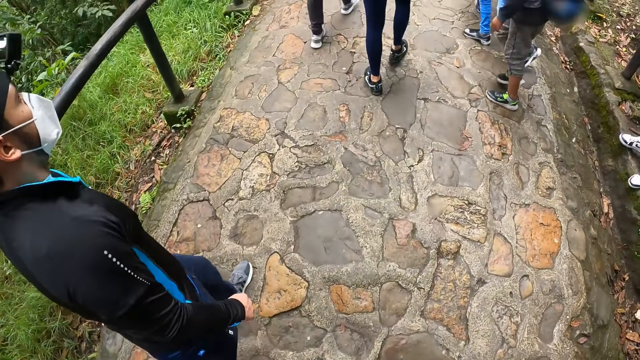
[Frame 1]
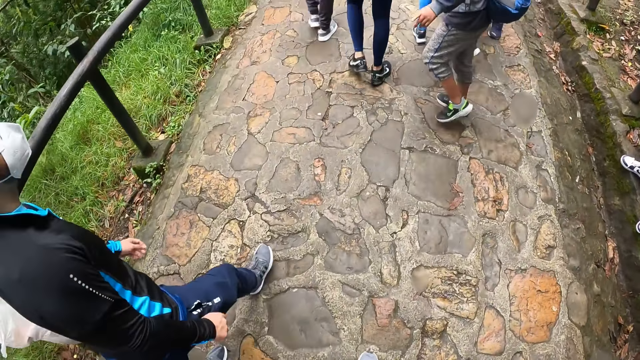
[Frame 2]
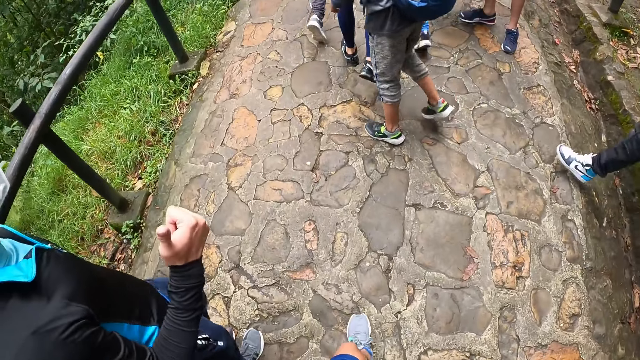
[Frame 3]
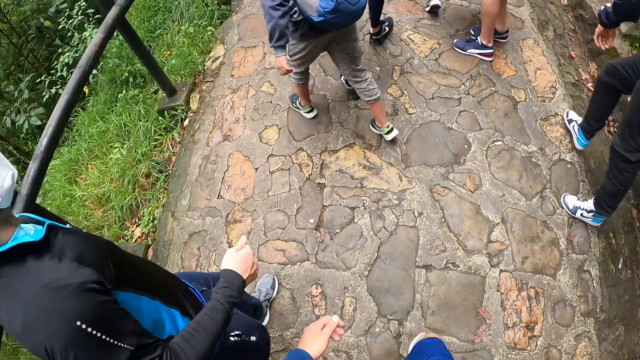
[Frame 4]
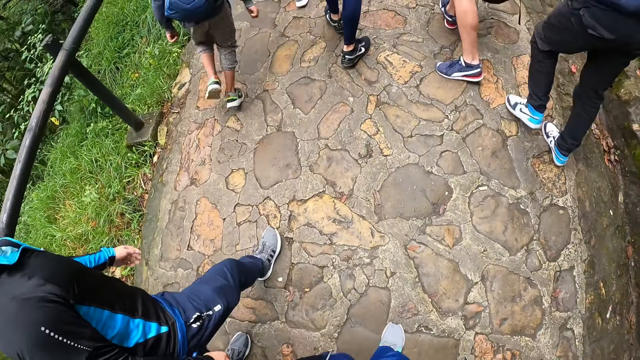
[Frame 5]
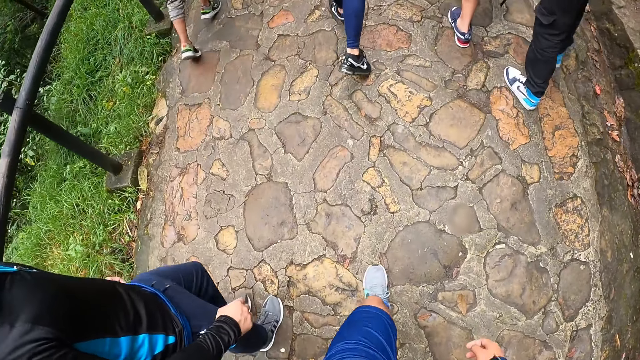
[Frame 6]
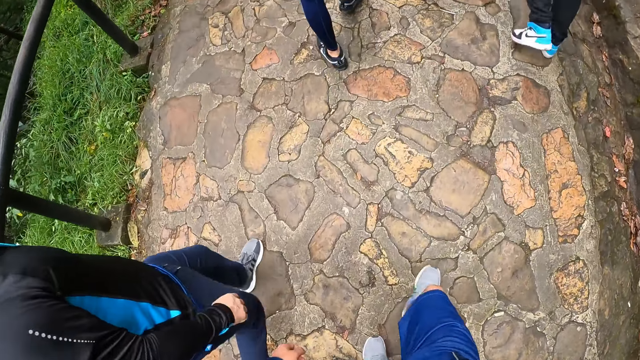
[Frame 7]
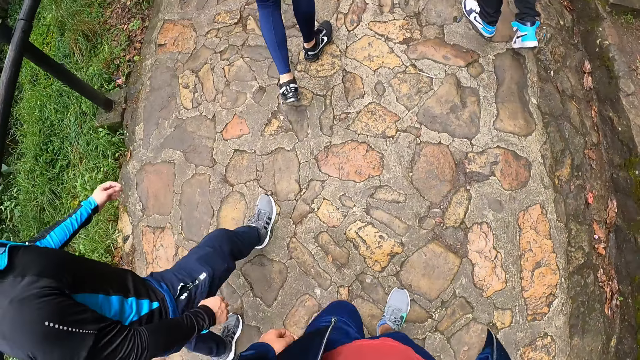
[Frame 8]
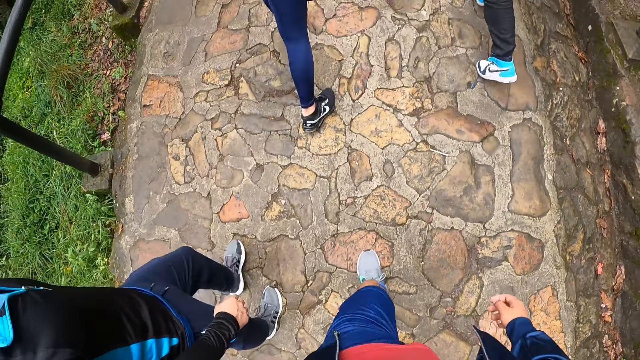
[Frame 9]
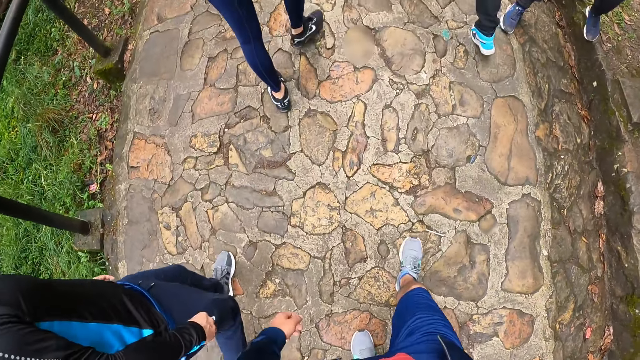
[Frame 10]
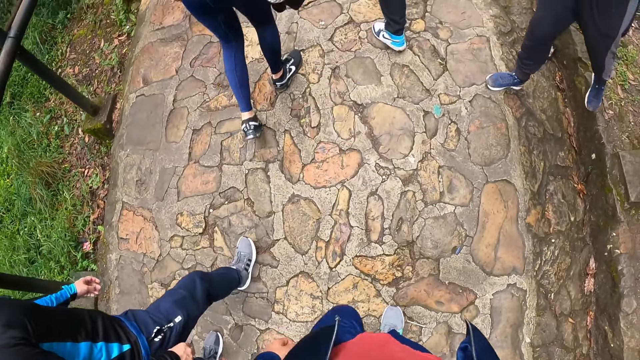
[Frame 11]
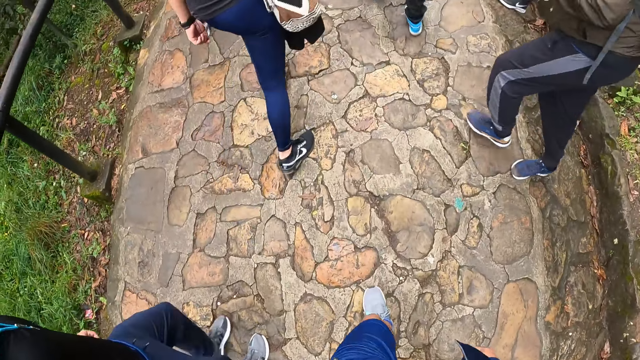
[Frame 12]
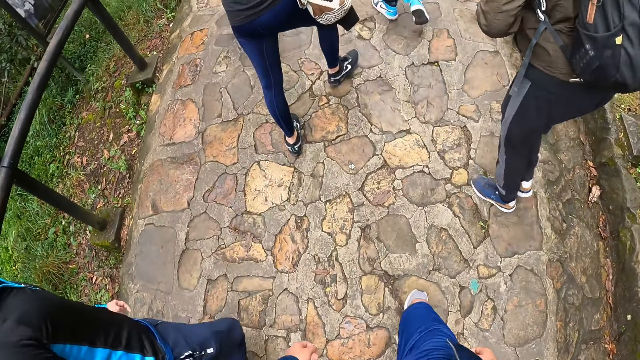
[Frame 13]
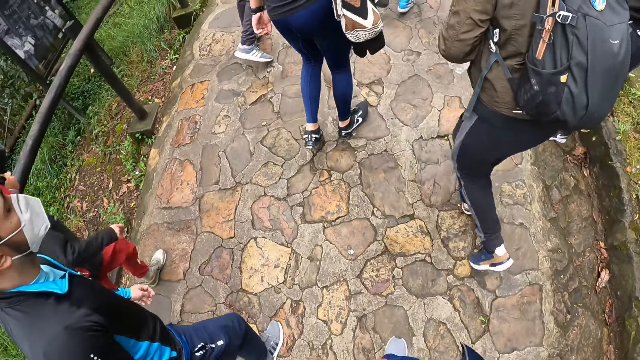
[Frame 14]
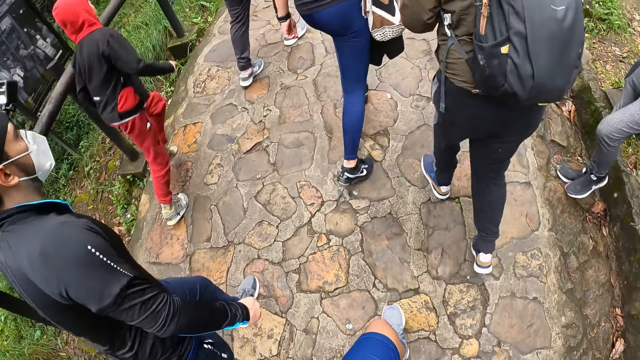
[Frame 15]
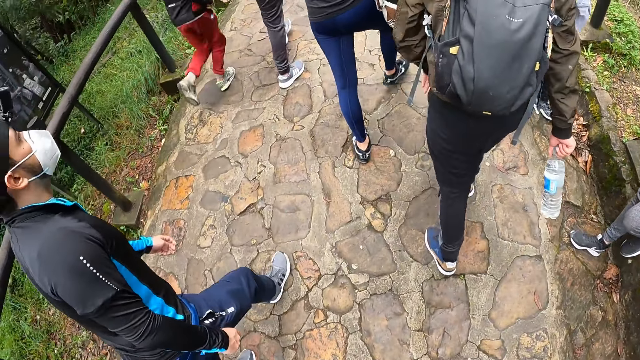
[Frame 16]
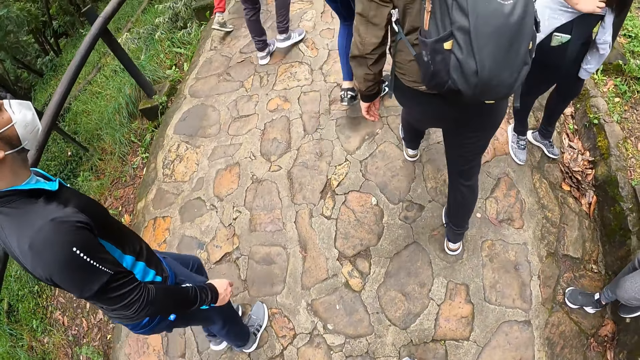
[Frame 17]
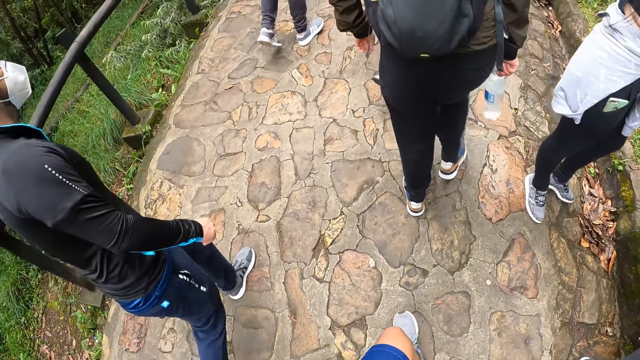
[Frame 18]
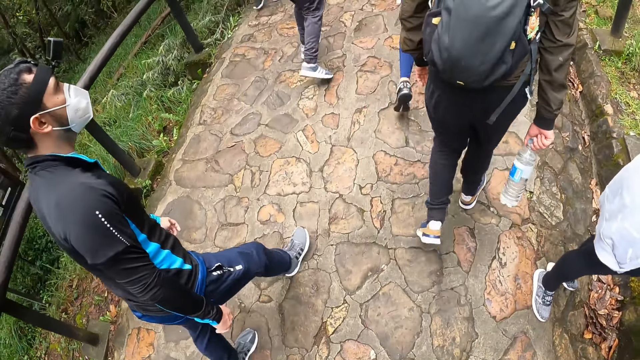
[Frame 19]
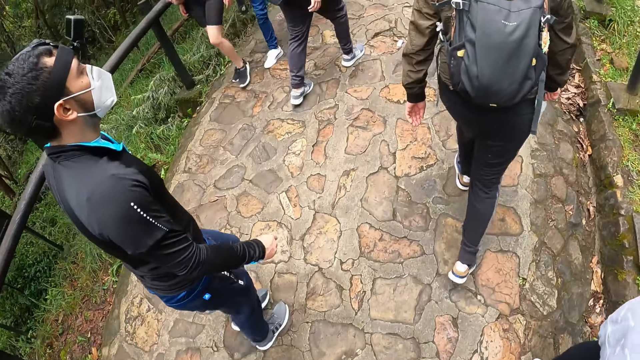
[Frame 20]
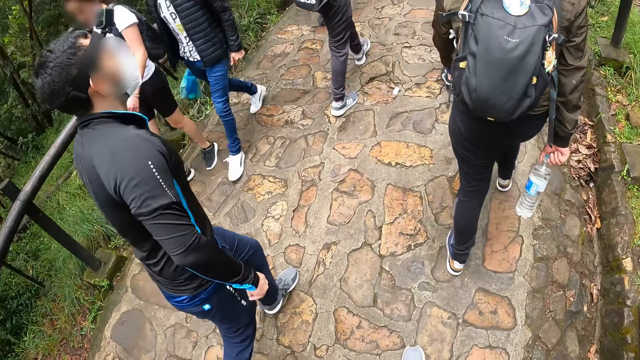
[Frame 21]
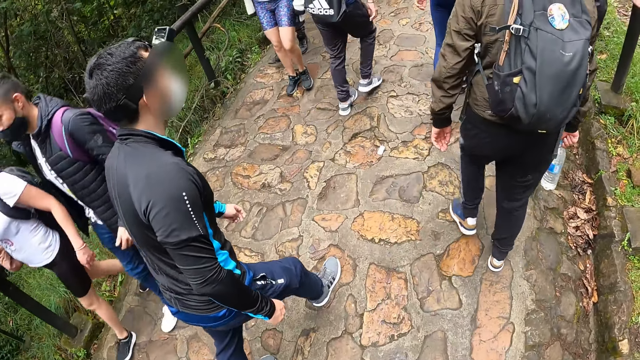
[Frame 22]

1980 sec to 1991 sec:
A person lifts the thumb up. Another person walks up the stairs. Another person walks upstairs. Another person runs upstairs.

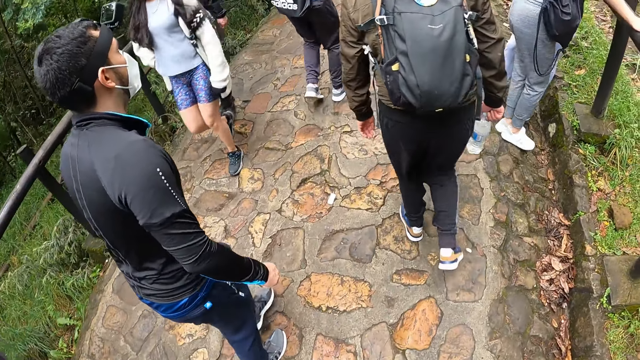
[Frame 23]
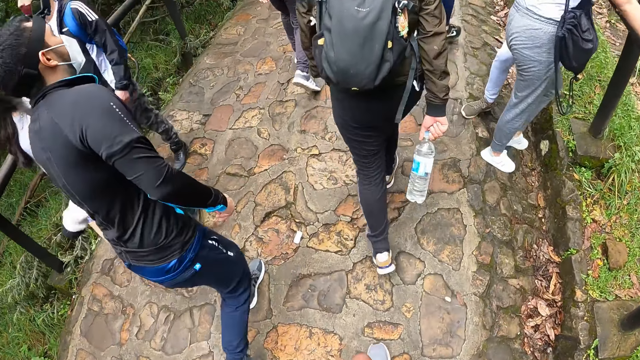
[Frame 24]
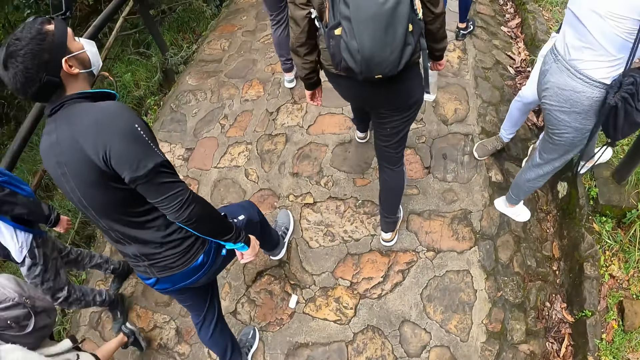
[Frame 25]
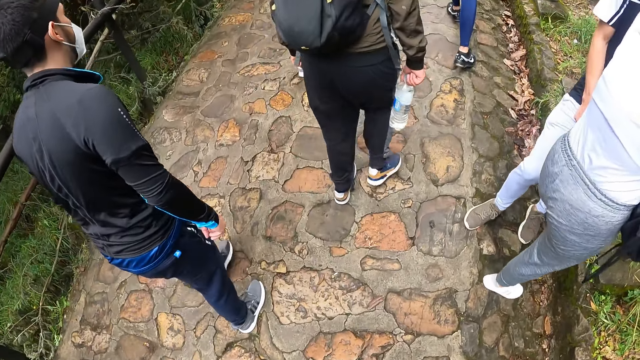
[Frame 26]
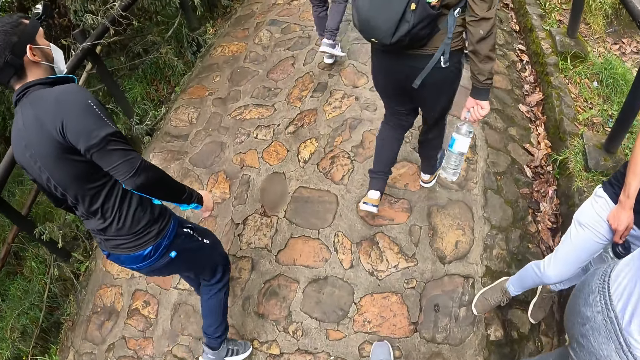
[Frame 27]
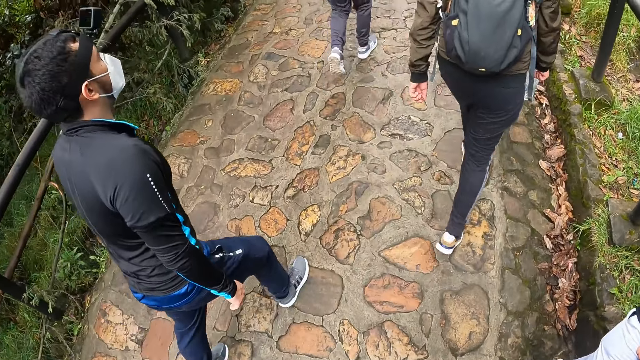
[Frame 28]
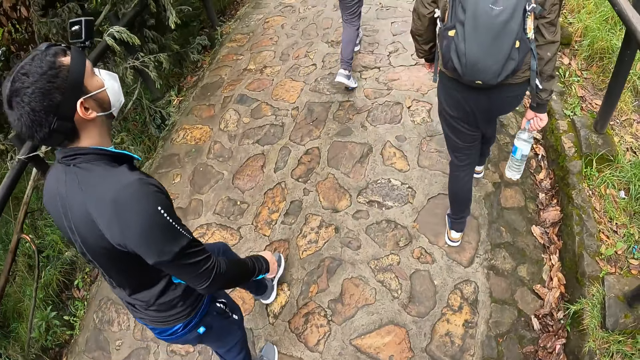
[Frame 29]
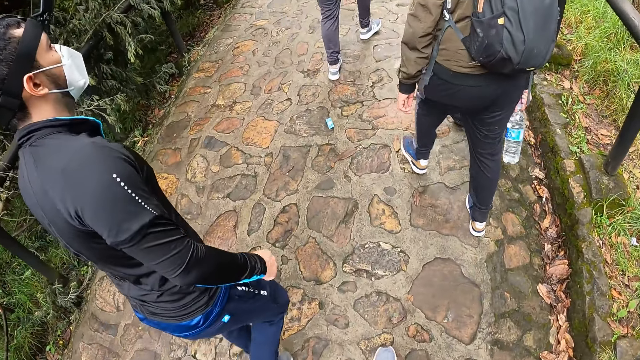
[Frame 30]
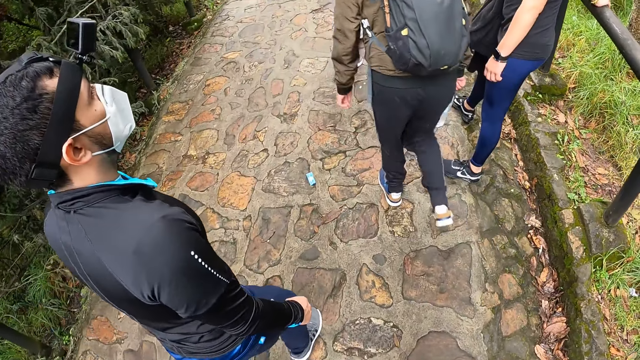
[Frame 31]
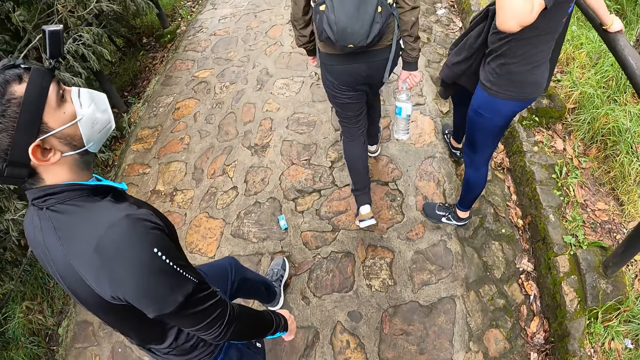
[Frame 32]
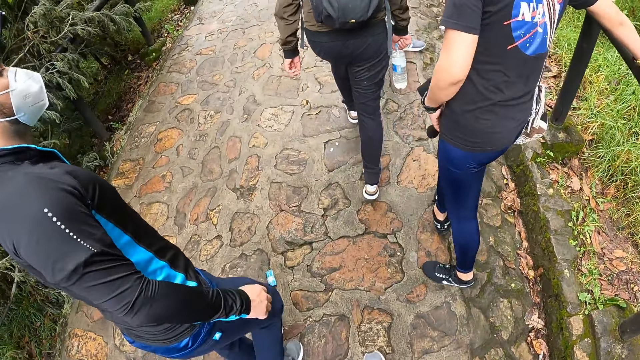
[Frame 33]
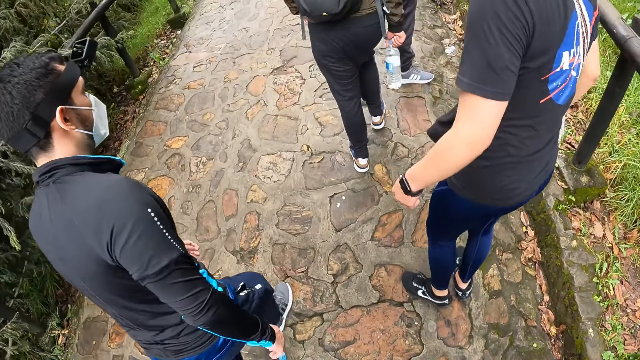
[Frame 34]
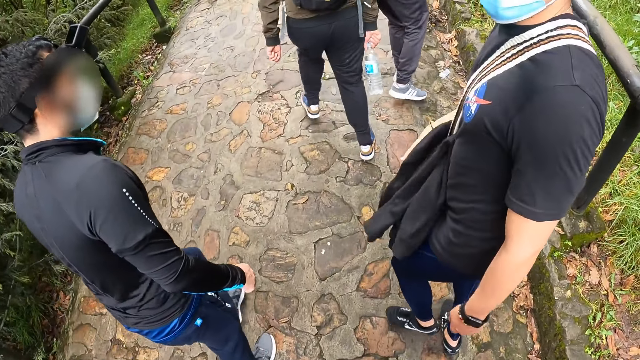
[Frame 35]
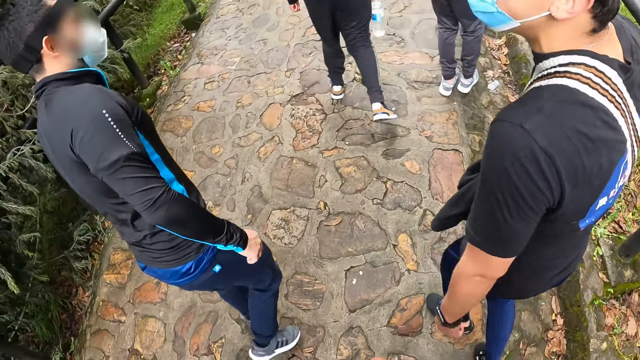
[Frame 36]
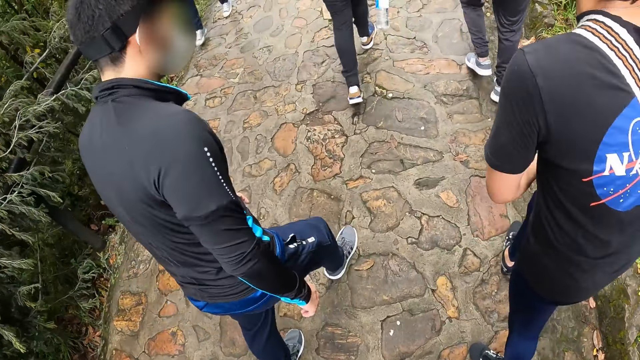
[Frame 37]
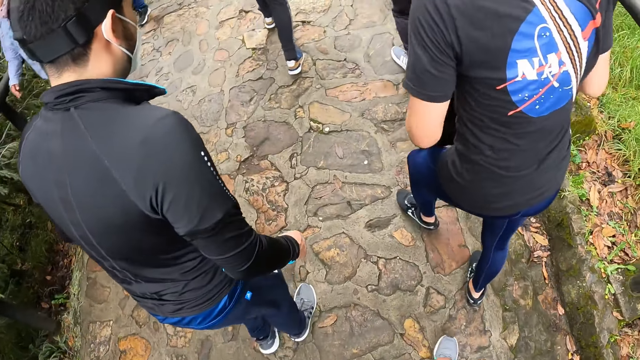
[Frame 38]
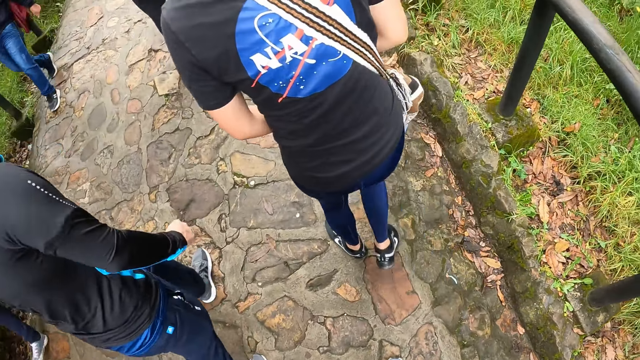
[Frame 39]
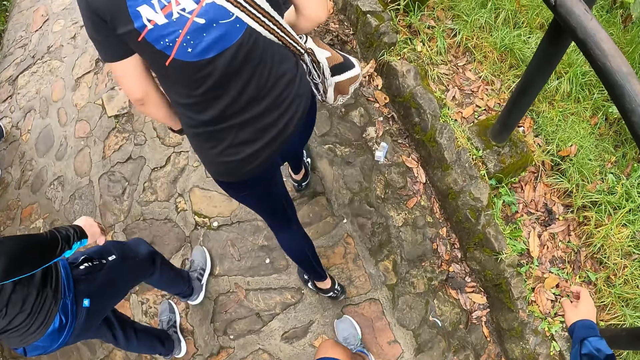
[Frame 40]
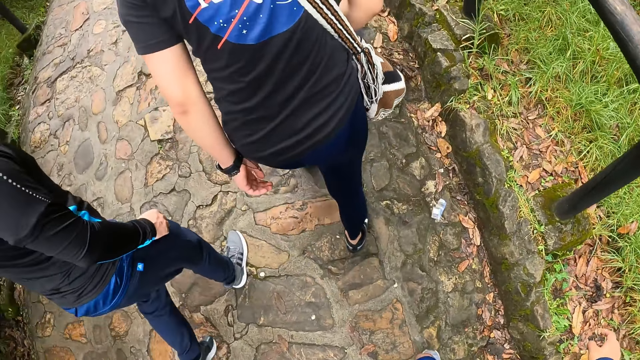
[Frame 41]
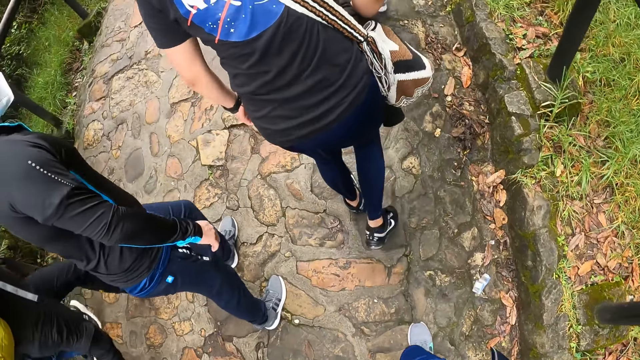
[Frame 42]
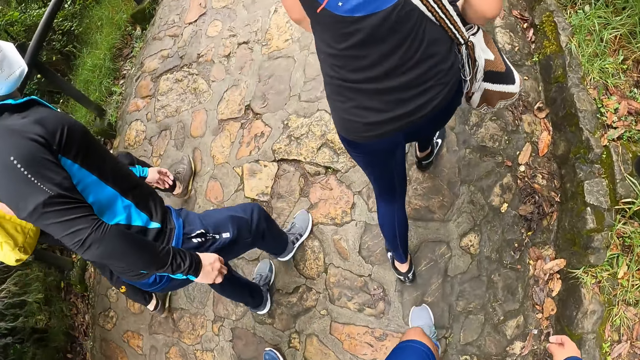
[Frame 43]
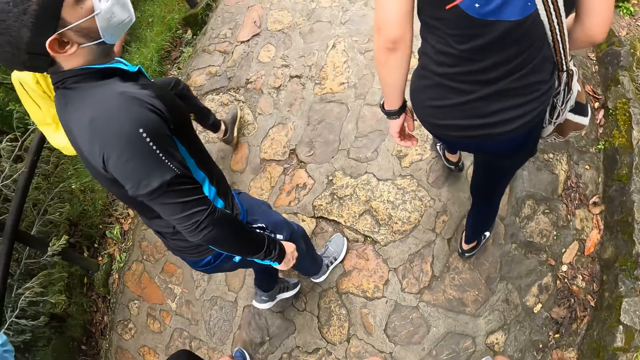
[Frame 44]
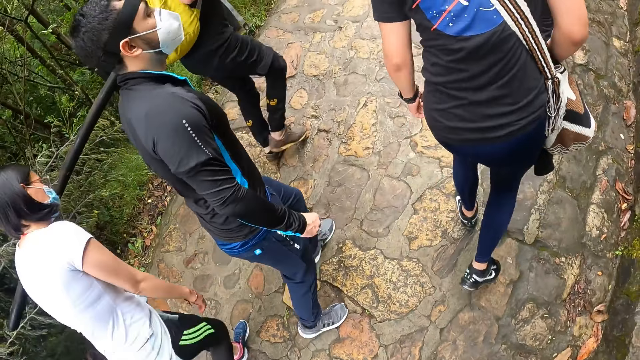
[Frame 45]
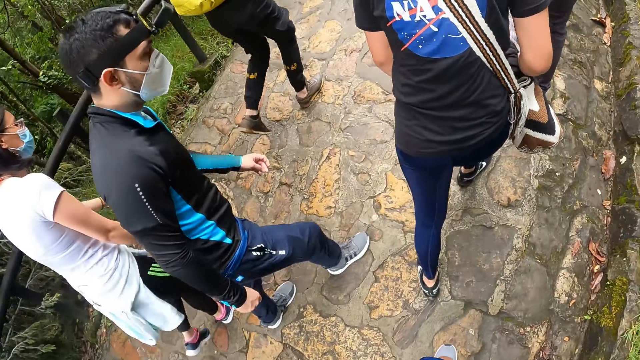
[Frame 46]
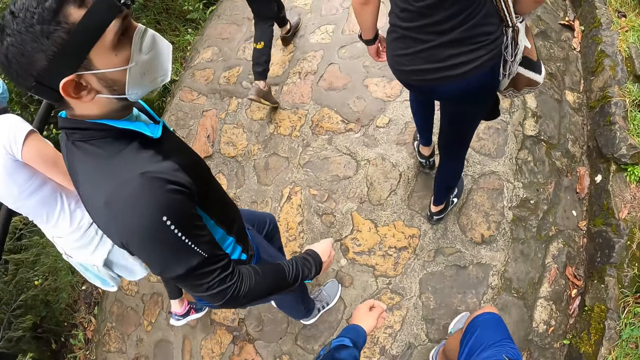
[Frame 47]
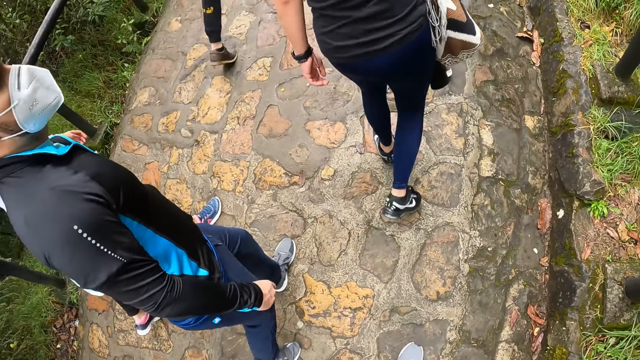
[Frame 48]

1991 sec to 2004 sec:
A person moves the leg on the stone. Another person moves the hand up. The camera wearer interacts with a man. The man walks with another man and the camera wearer. The second person stares at another person.
